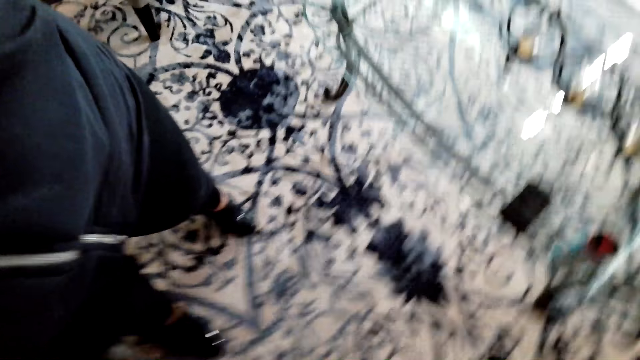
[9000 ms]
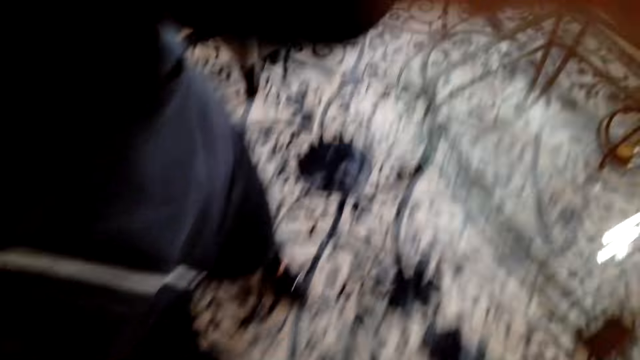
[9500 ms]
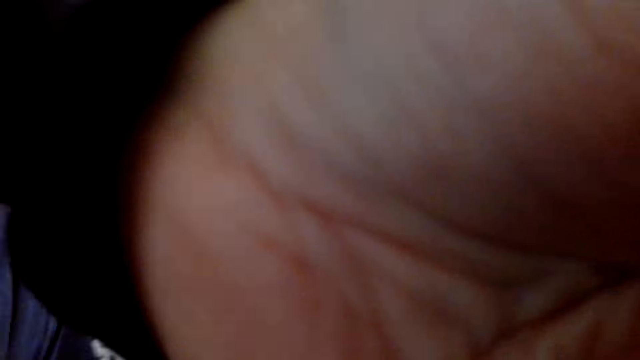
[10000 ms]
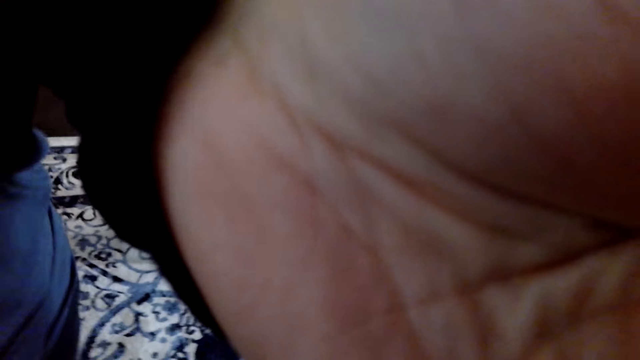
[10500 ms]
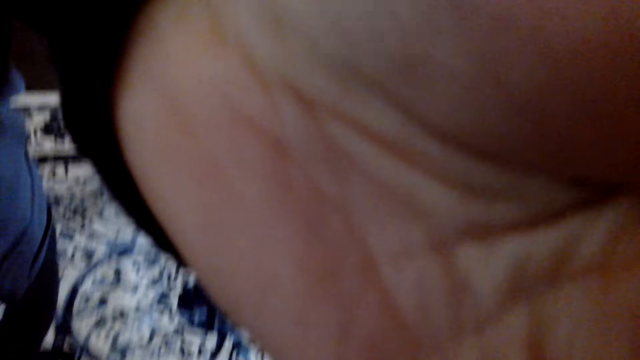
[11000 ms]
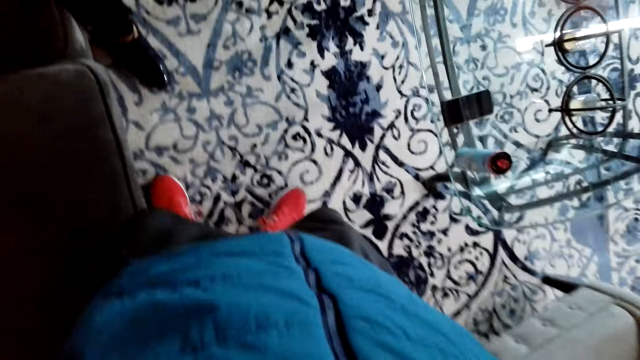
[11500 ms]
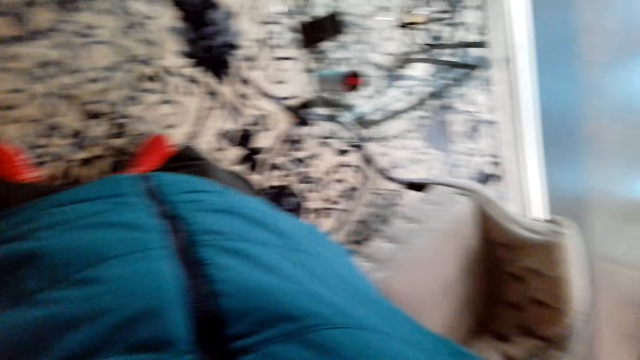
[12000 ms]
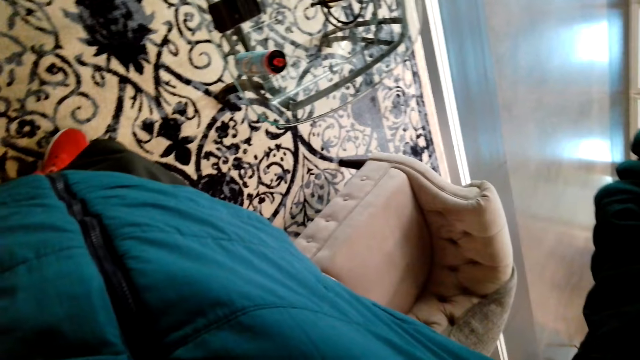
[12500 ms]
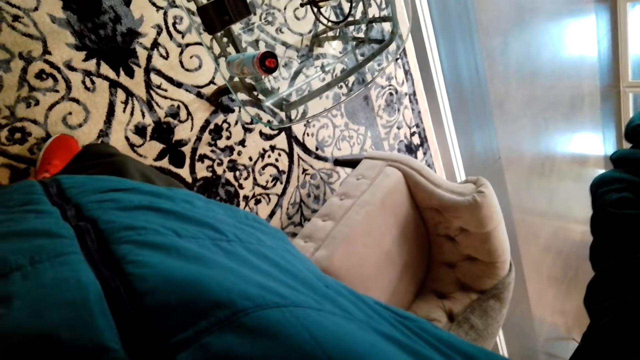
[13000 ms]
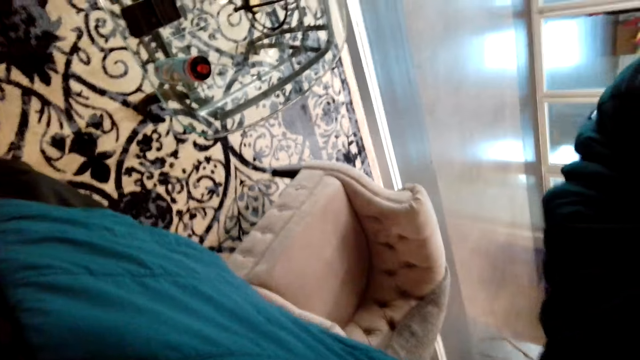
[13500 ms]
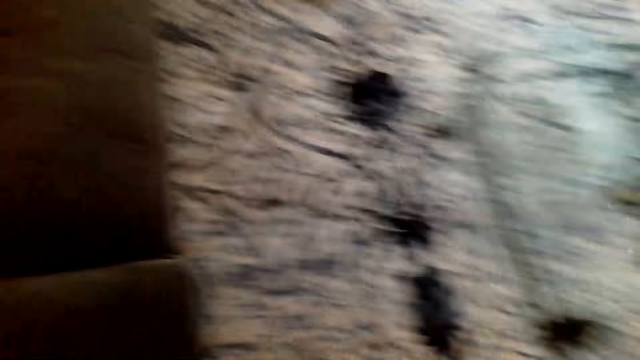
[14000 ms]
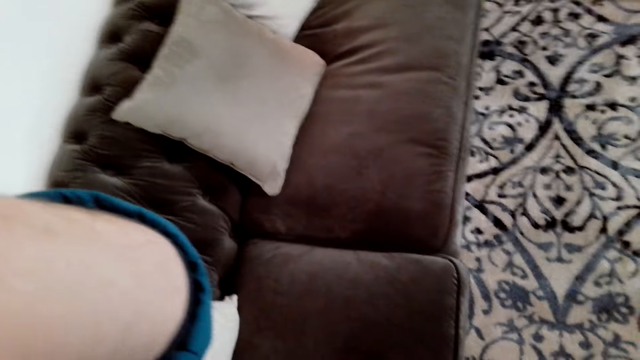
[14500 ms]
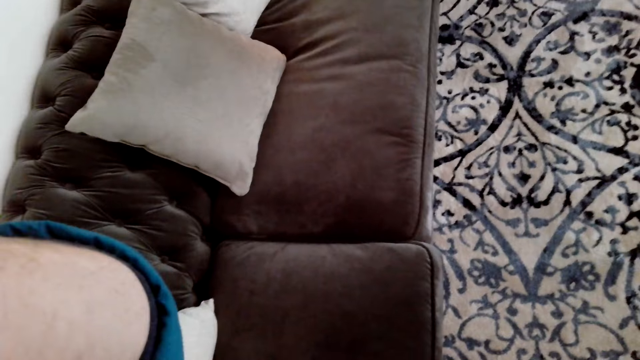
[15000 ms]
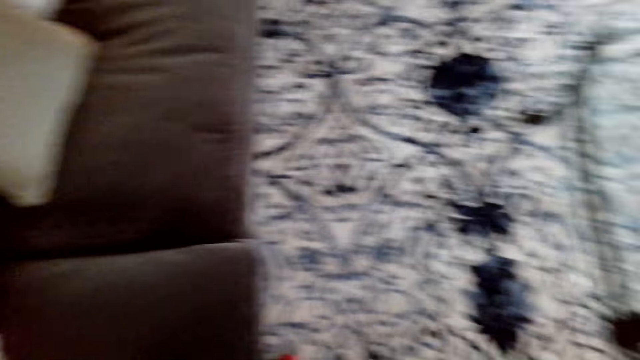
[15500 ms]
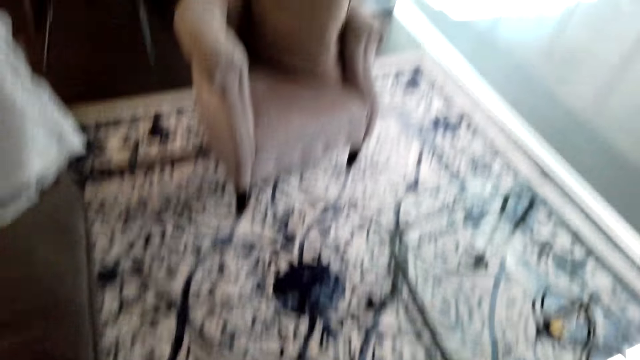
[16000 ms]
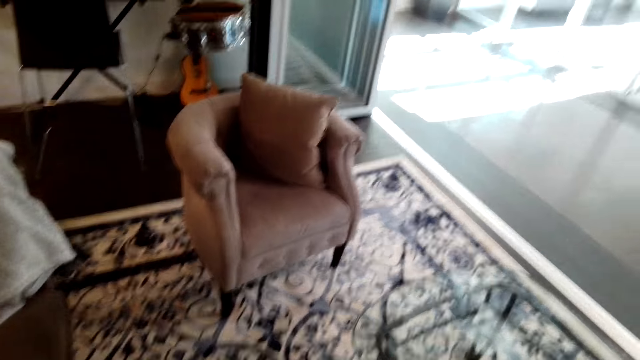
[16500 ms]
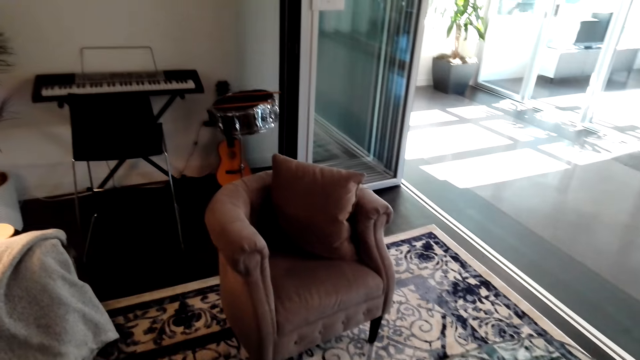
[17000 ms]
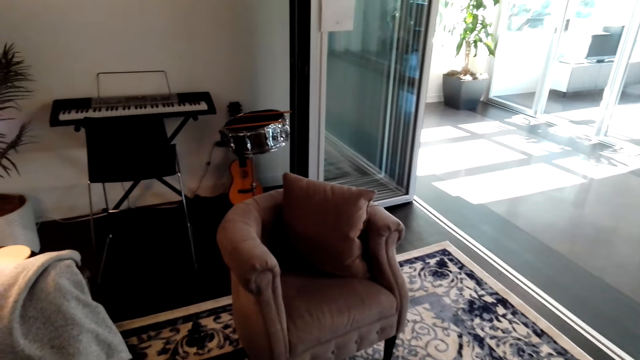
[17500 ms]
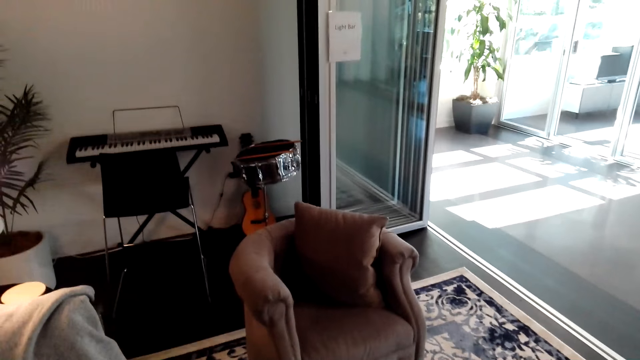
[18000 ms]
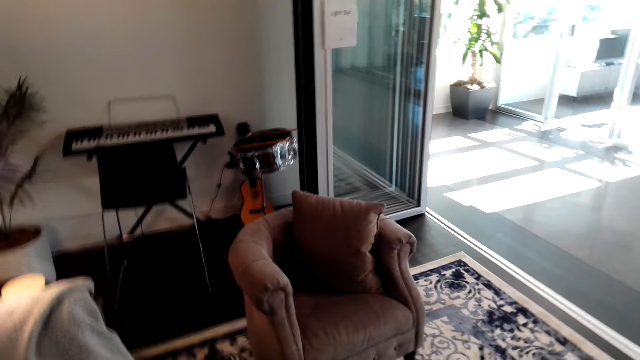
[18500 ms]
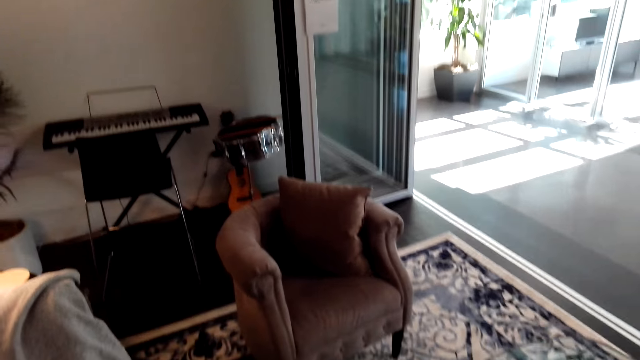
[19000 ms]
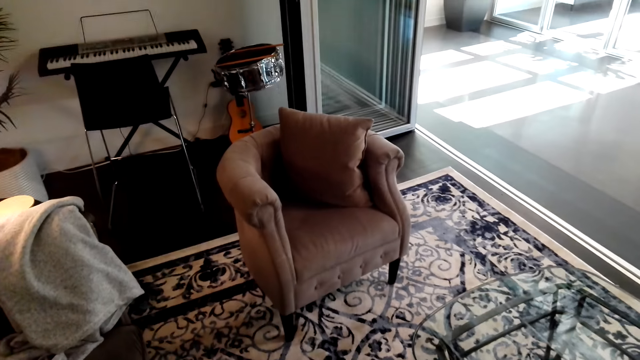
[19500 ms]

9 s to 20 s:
A lady fixes the camera. The camera wearer moves the hand on the camera. They fix the camera.

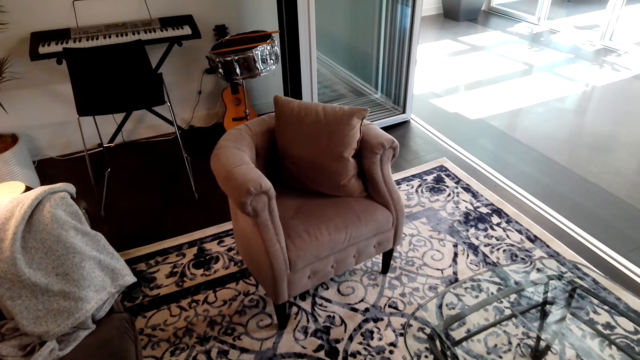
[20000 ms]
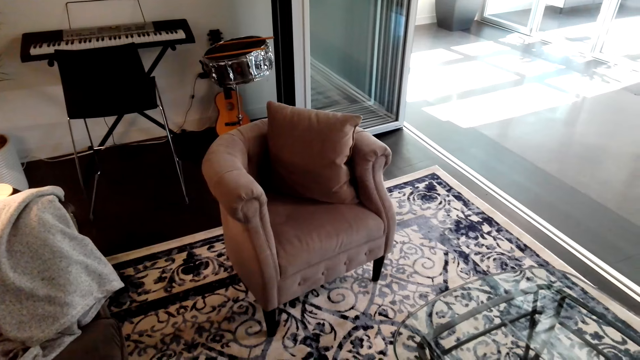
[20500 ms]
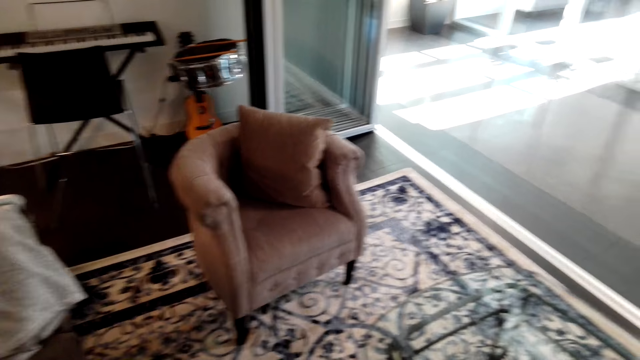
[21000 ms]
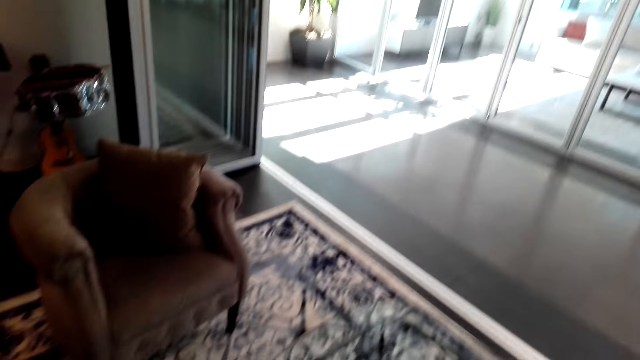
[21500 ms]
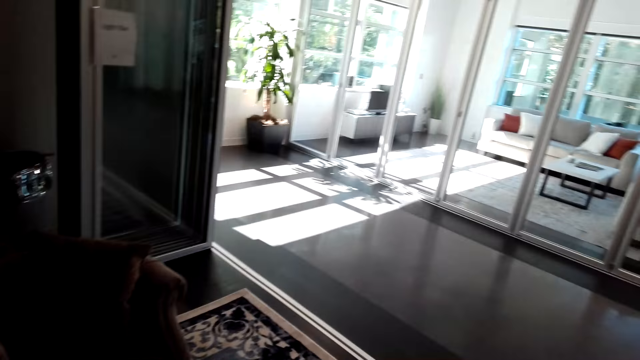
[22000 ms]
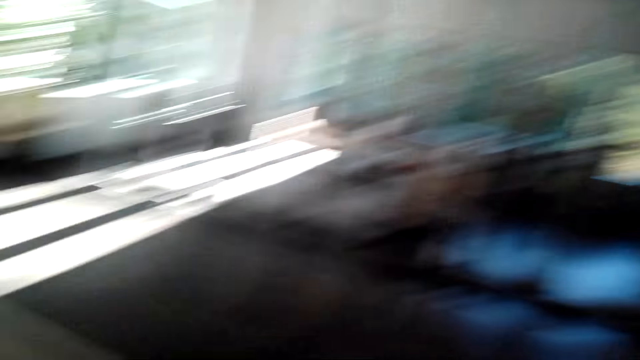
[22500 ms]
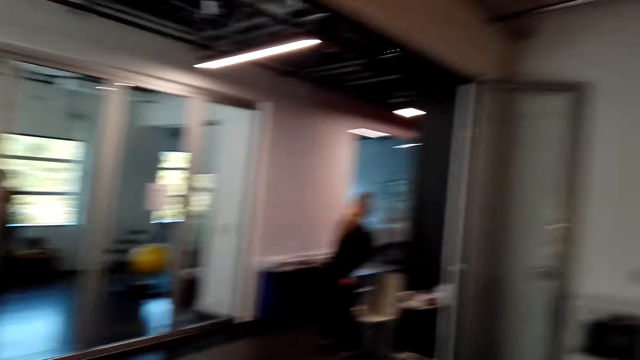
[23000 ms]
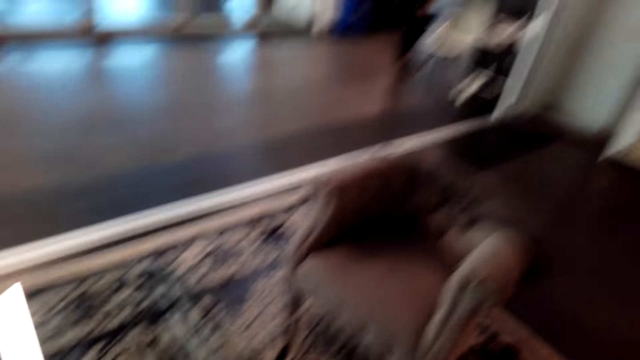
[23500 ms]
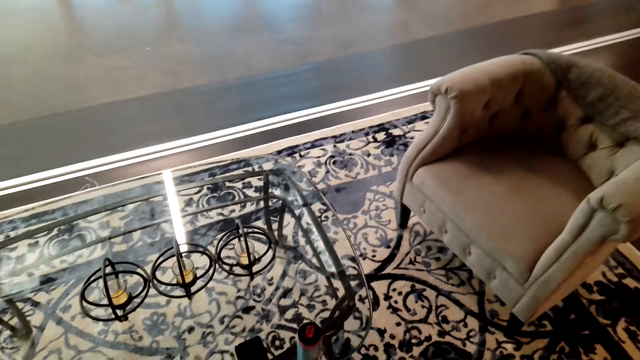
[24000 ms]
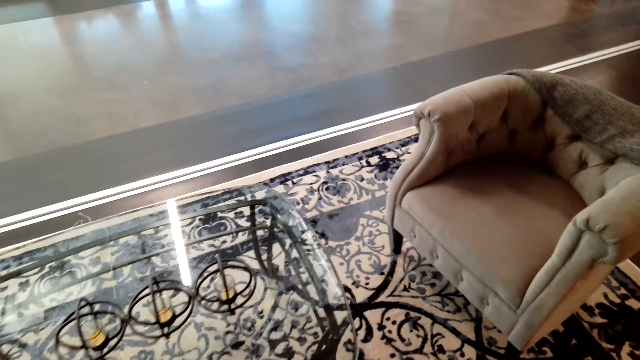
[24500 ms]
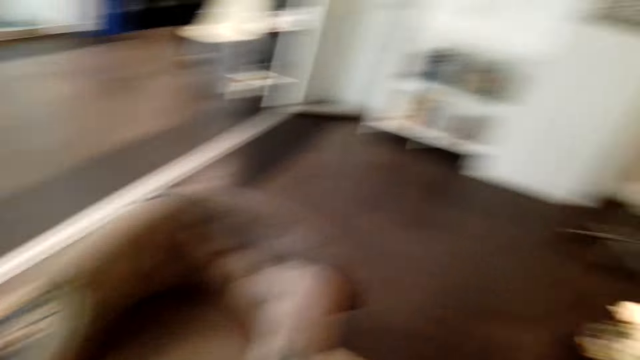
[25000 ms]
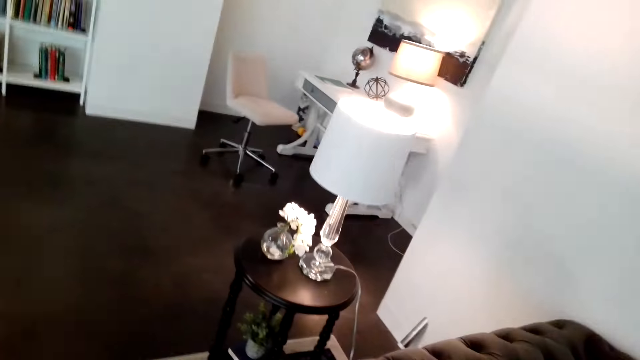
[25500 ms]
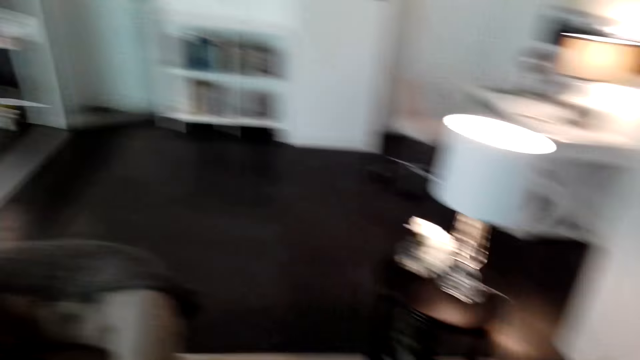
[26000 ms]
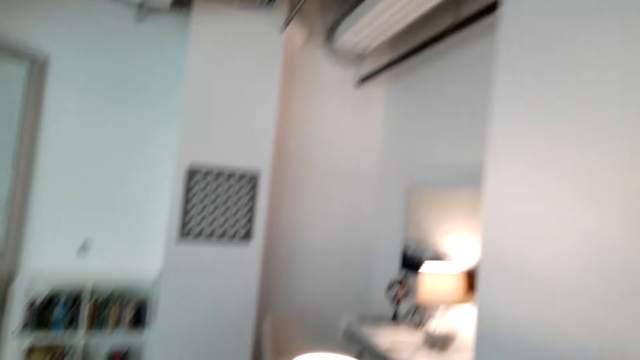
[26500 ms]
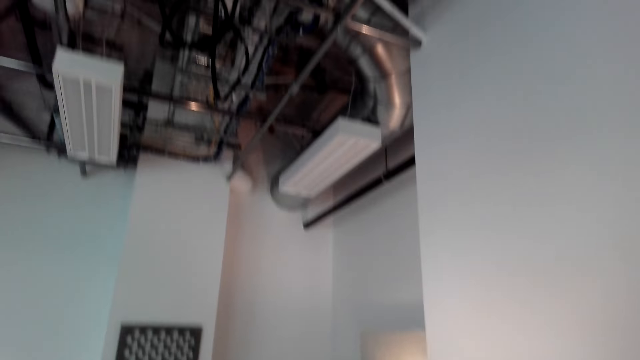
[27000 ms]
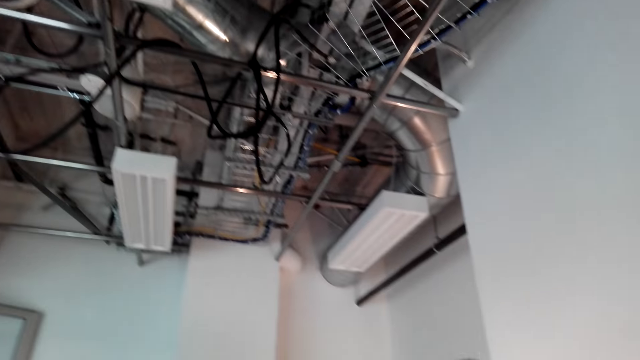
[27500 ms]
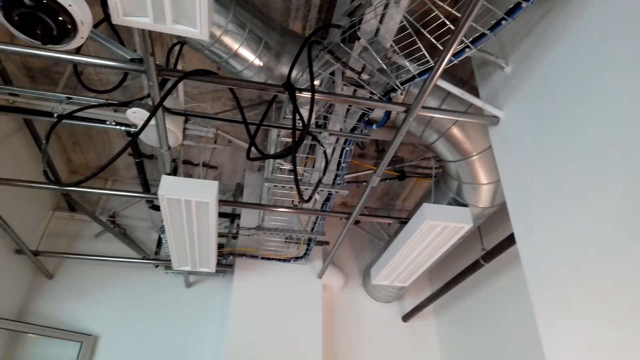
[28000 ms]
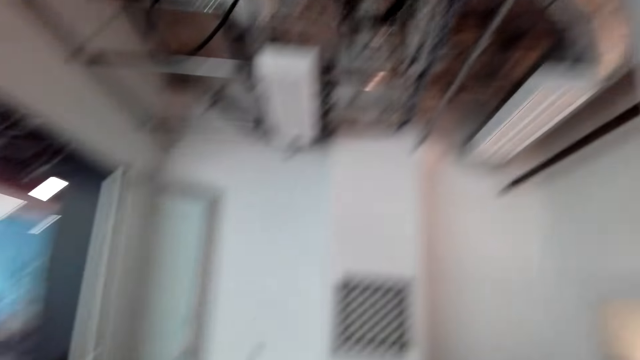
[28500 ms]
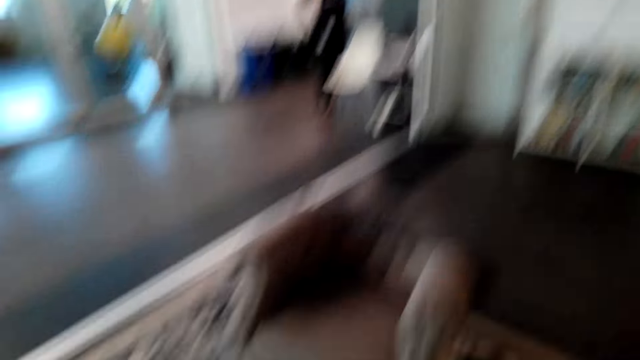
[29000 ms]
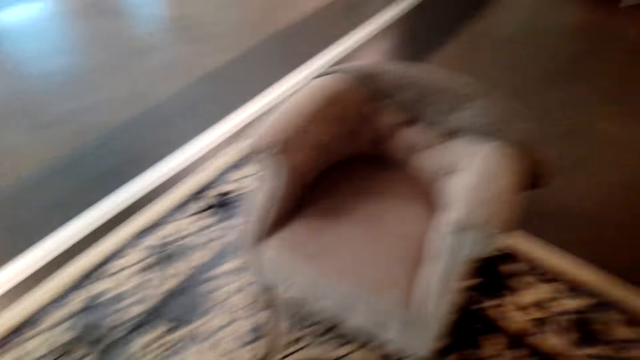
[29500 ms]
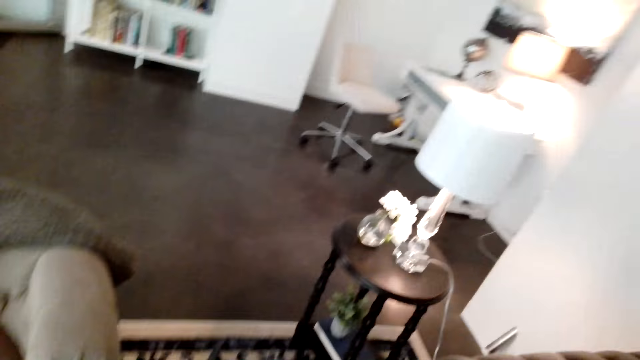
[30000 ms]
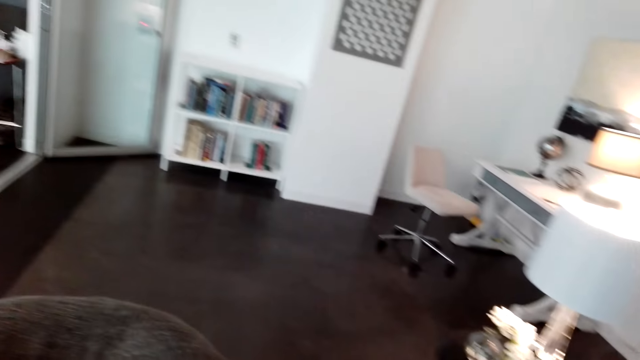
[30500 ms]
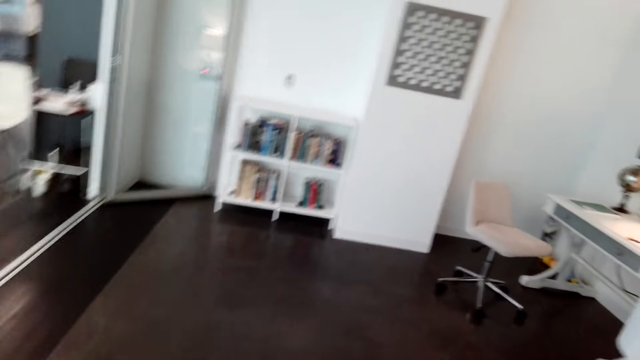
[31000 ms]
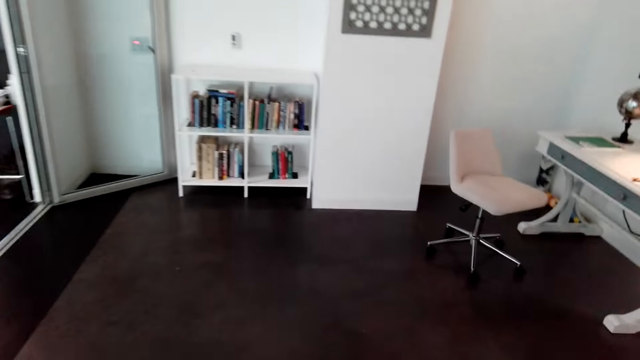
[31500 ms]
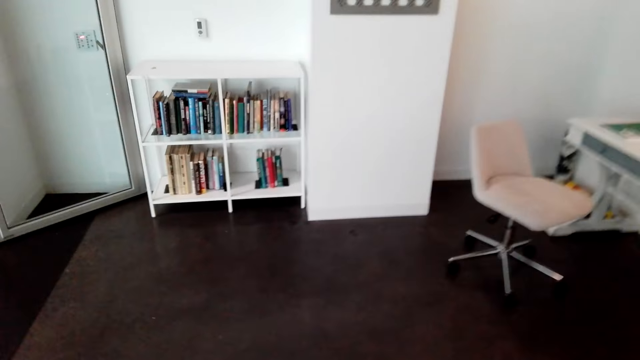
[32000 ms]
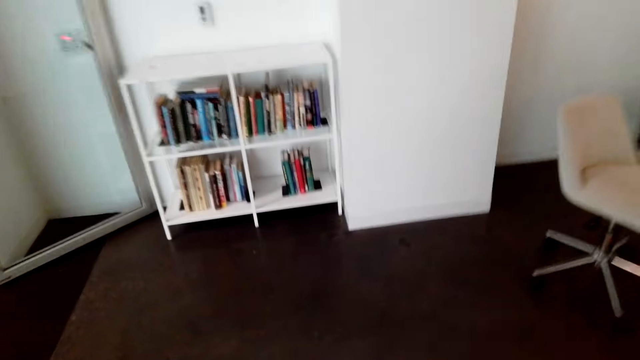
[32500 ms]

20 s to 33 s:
The camera wearer looks around. They walk towards the bookshelf. They move the hand down. They walk.
